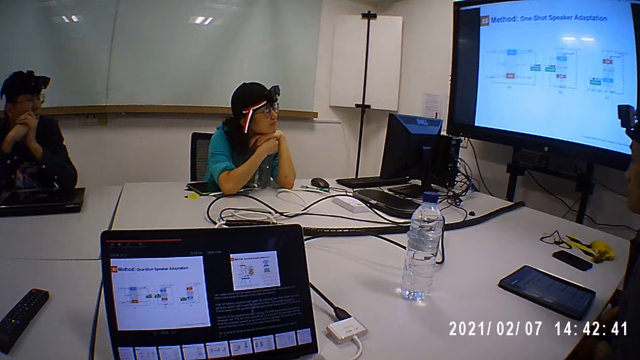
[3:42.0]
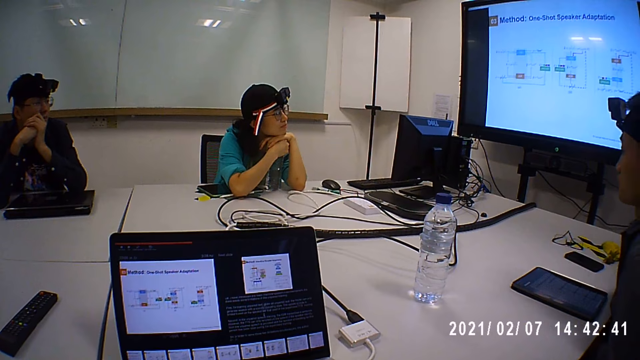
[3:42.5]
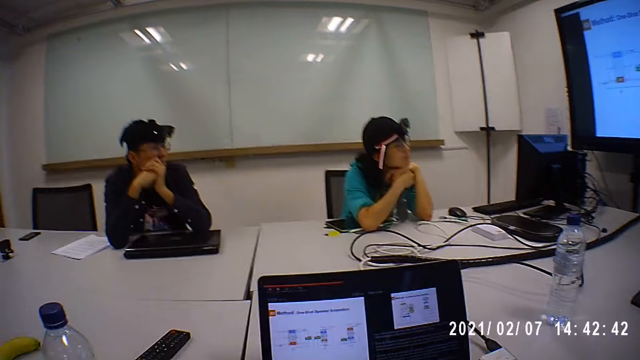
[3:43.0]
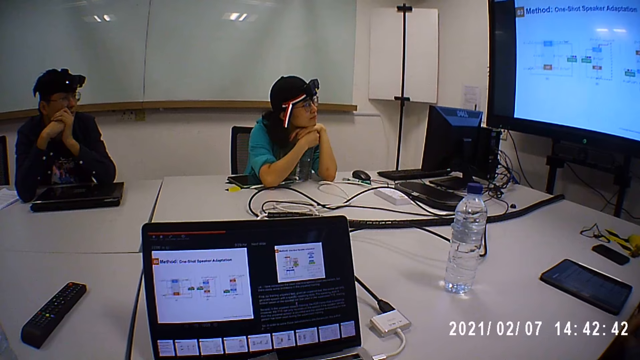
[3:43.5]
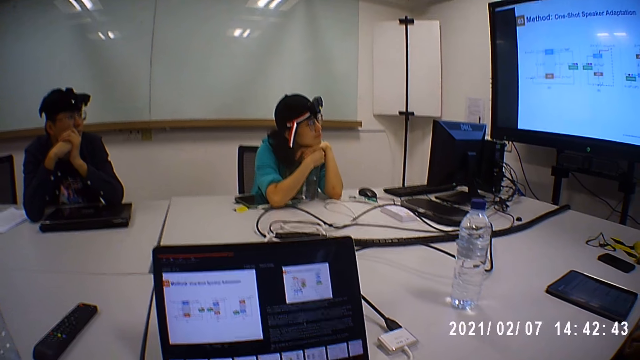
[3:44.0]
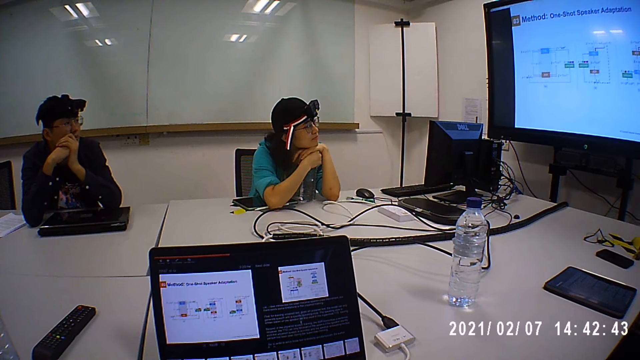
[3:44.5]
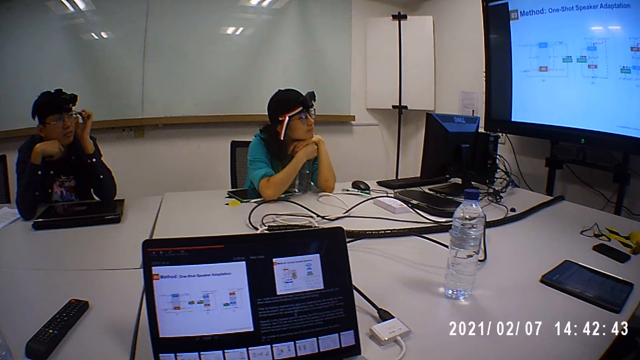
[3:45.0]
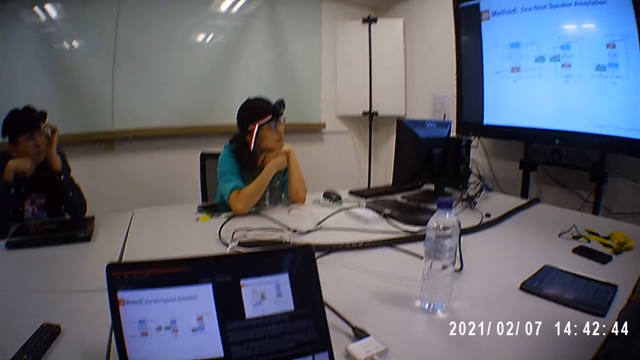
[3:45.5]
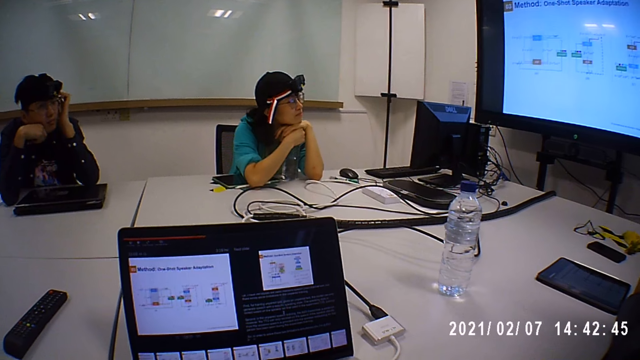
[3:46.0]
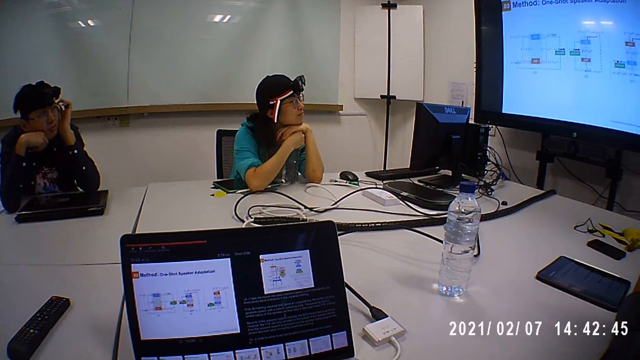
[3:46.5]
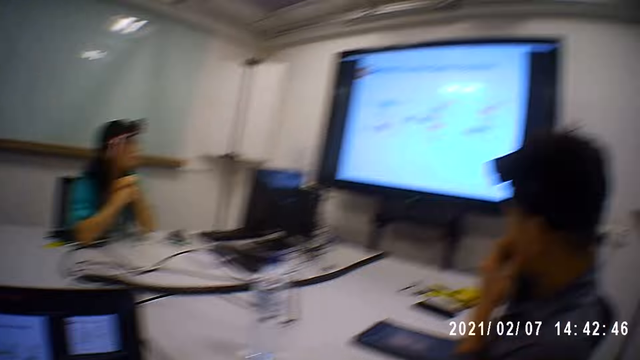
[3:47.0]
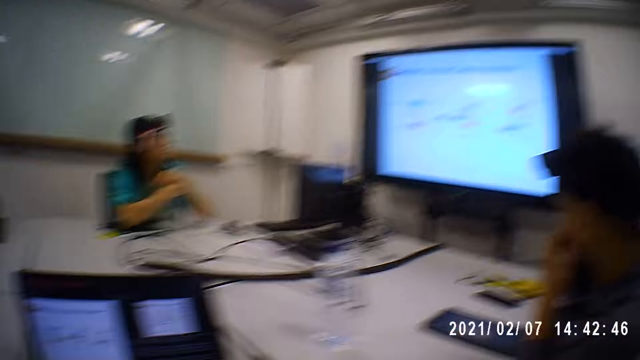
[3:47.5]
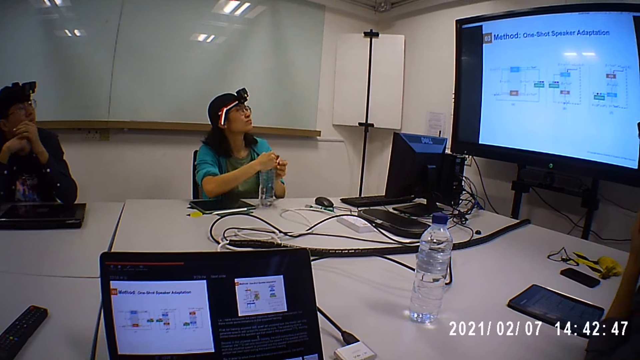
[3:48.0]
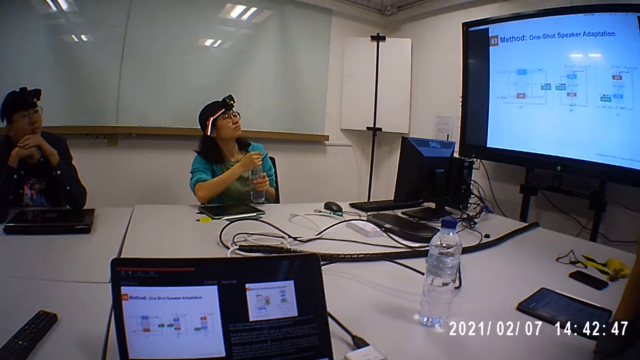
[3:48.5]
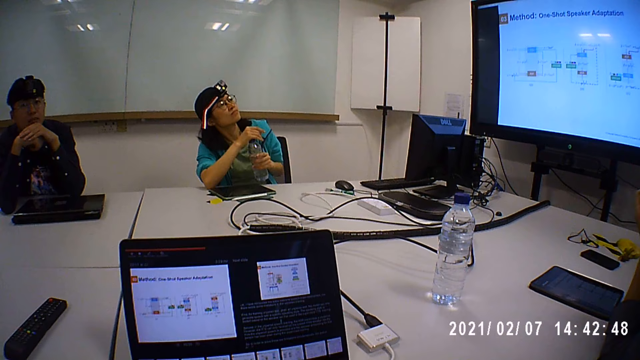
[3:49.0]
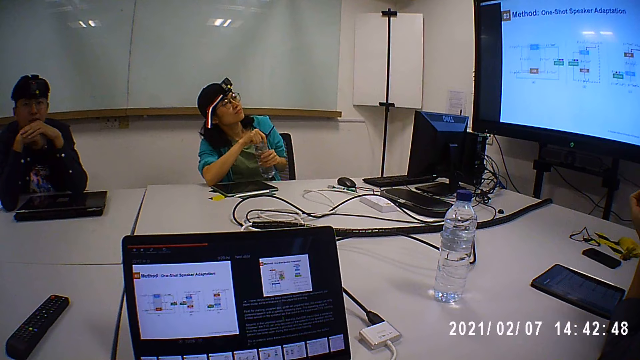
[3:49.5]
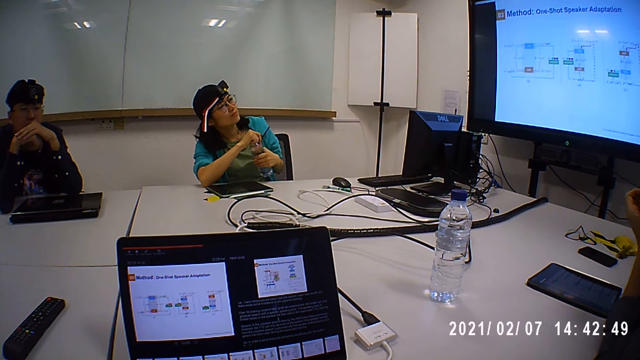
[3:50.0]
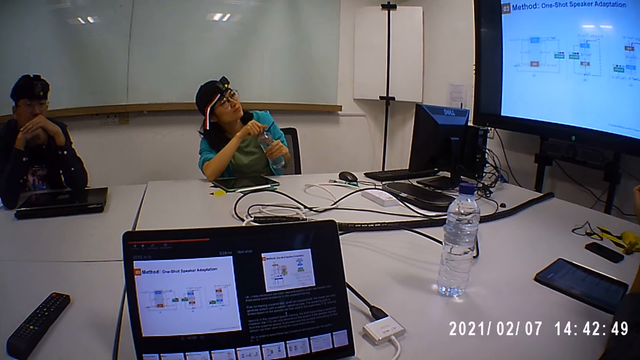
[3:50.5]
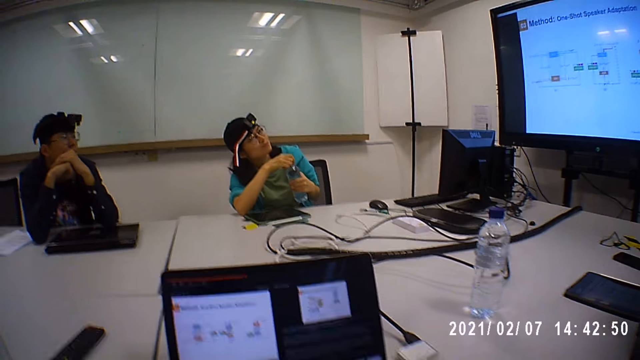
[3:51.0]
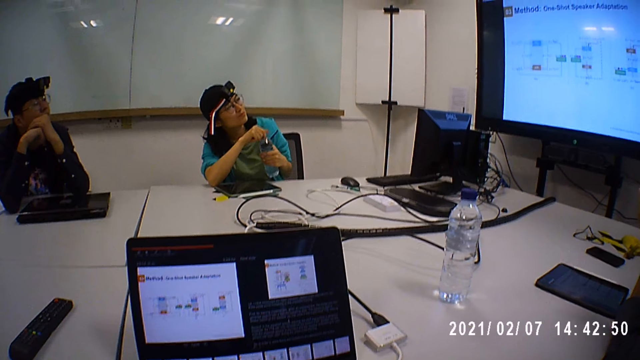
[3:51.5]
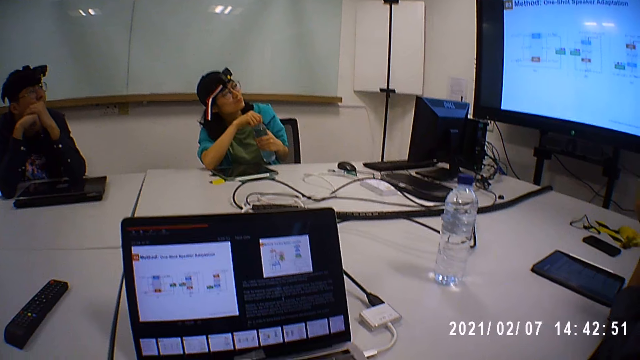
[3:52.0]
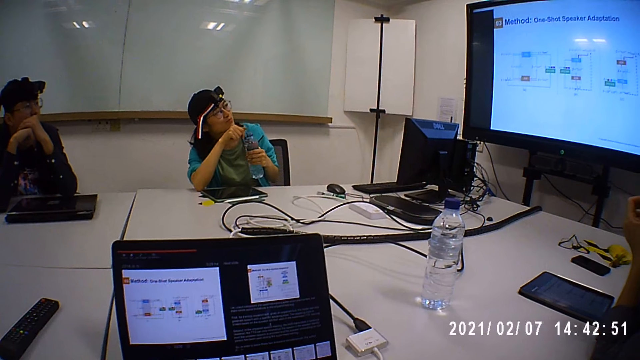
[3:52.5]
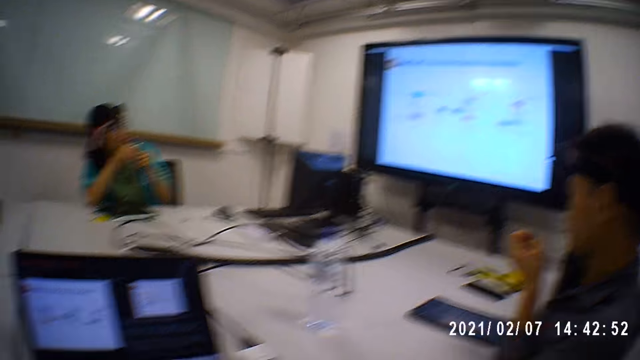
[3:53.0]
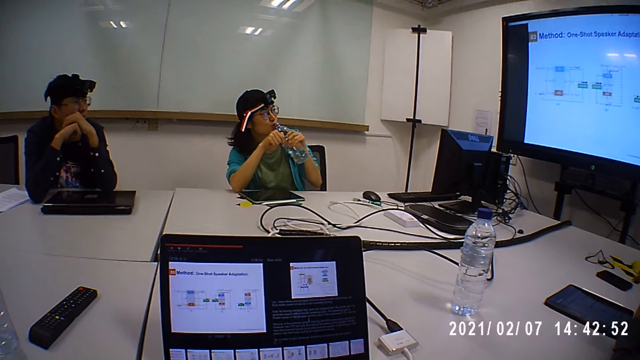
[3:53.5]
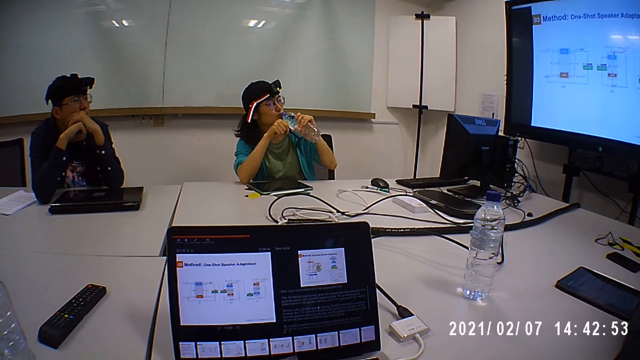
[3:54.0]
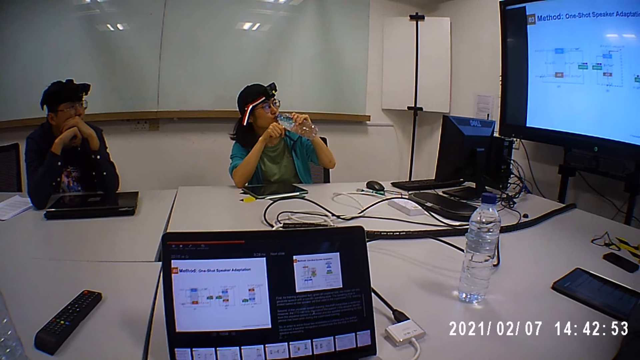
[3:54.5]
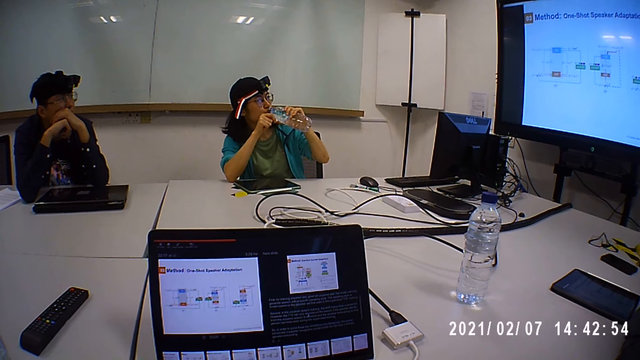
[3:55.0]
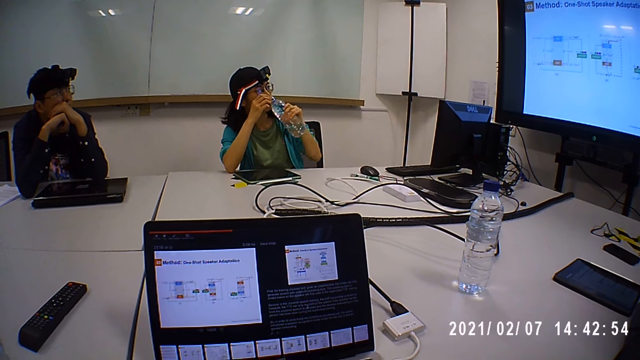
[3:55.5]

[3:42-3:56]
A lady leans on a water bottle on the table. She picks up the bottle on the table, opens the cap on the bottle, and sips from the bottle.

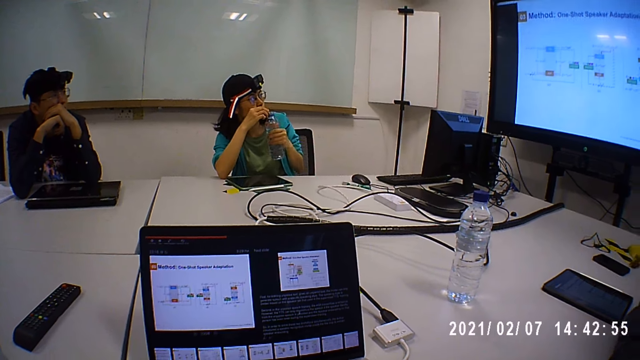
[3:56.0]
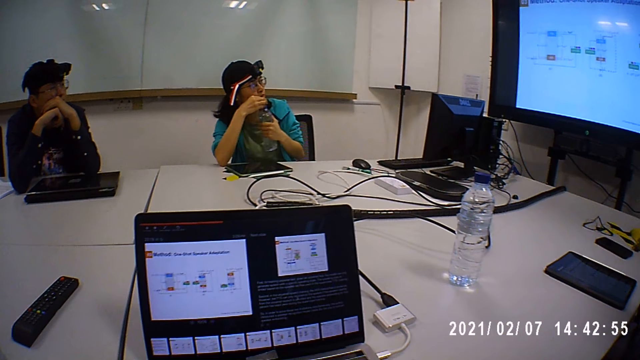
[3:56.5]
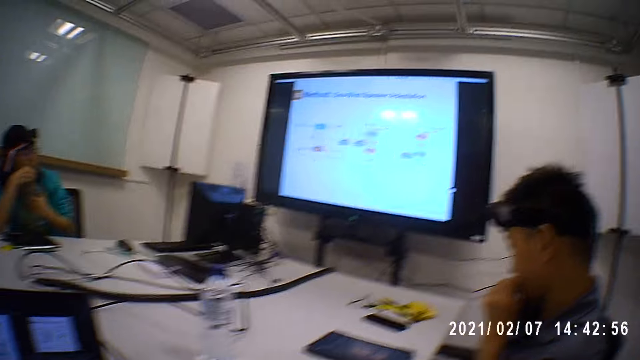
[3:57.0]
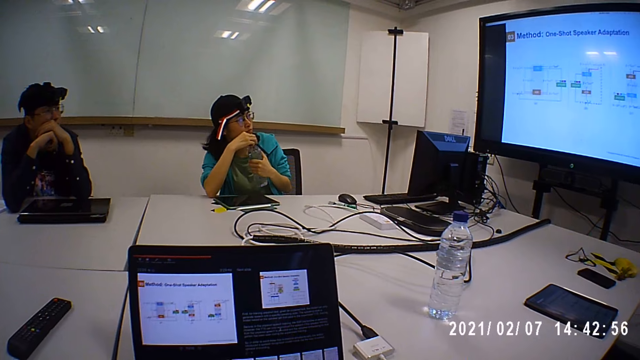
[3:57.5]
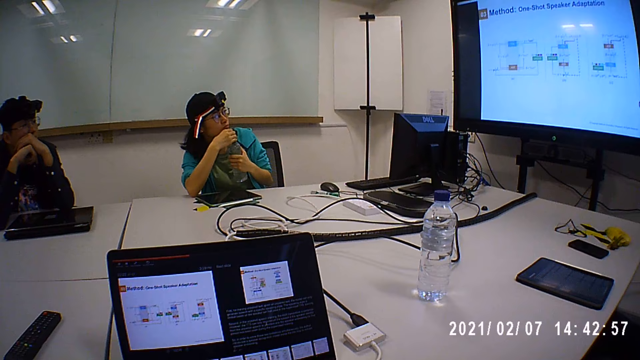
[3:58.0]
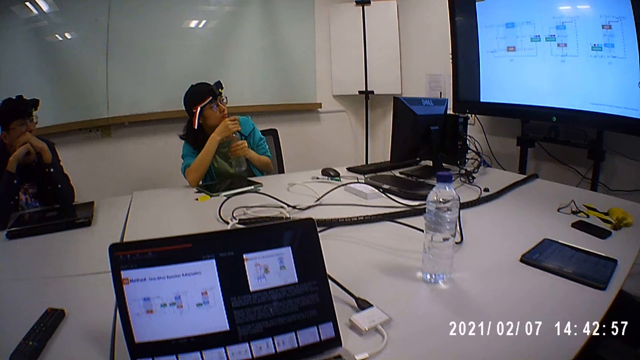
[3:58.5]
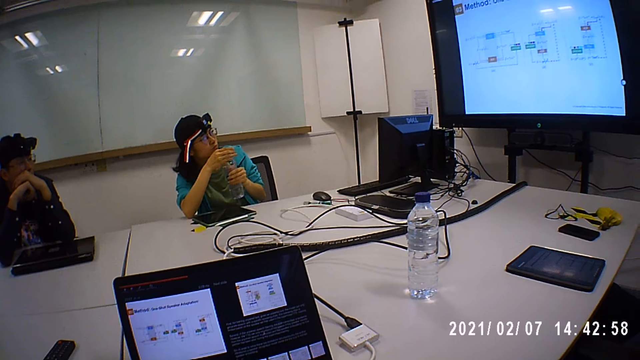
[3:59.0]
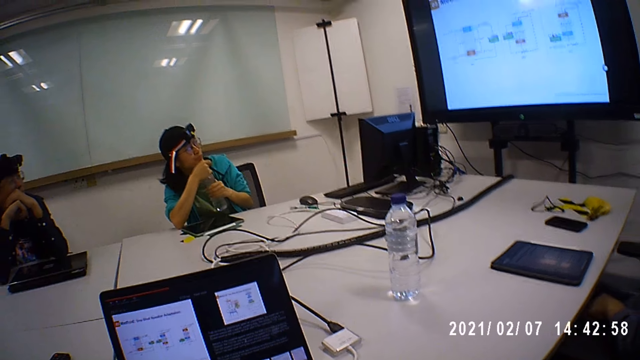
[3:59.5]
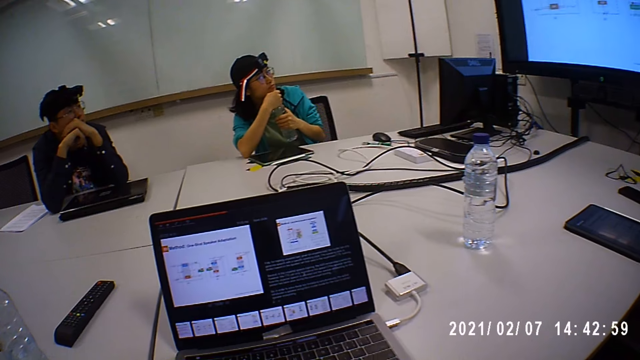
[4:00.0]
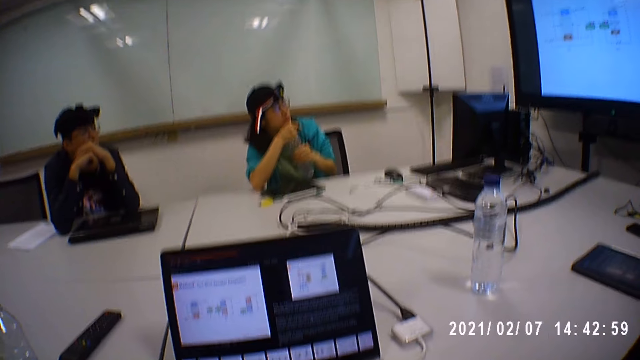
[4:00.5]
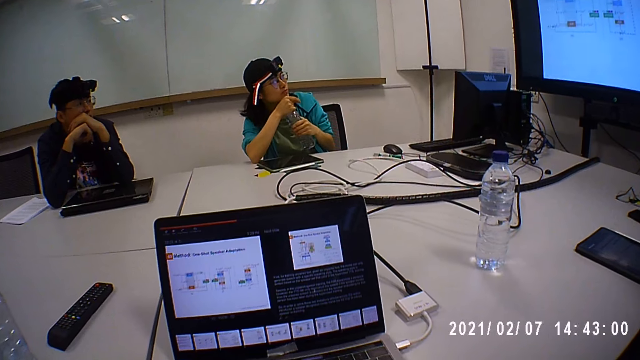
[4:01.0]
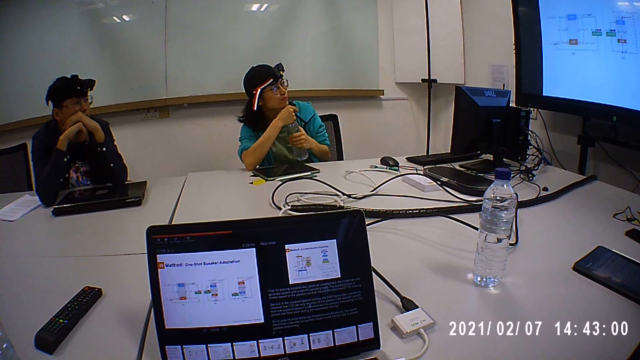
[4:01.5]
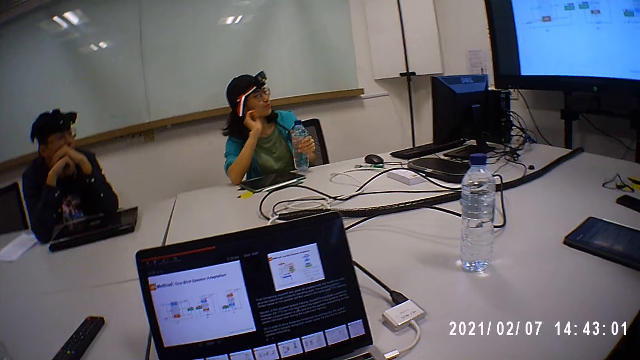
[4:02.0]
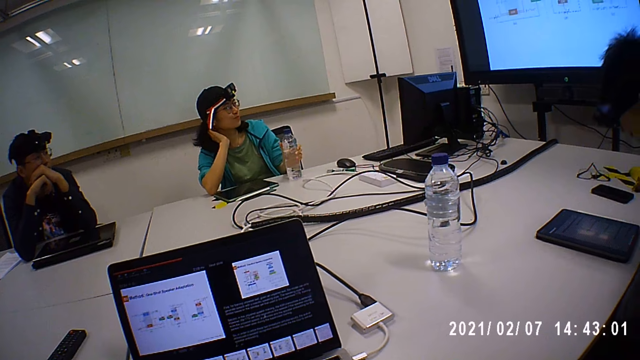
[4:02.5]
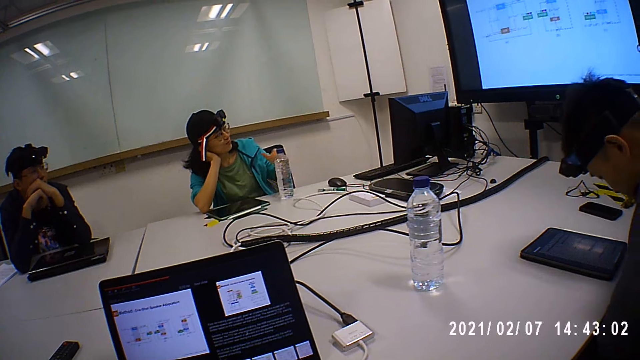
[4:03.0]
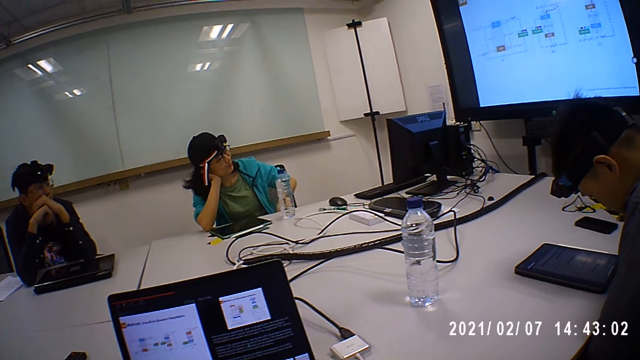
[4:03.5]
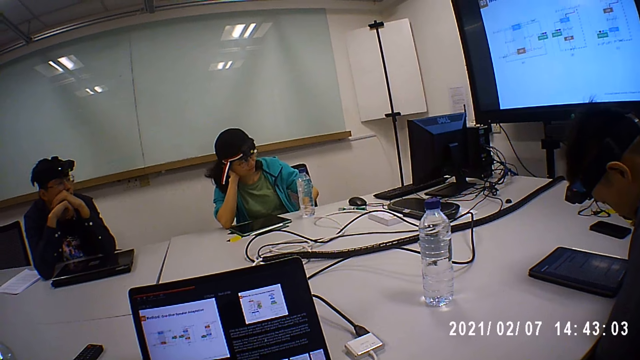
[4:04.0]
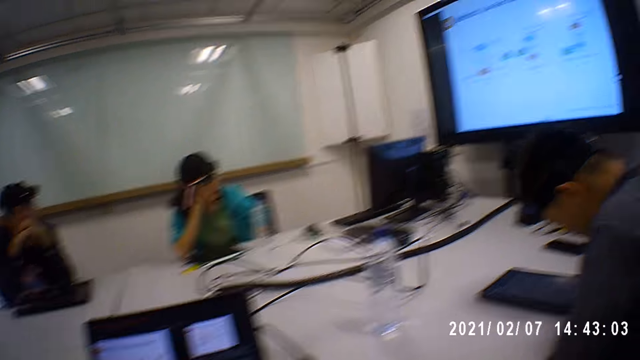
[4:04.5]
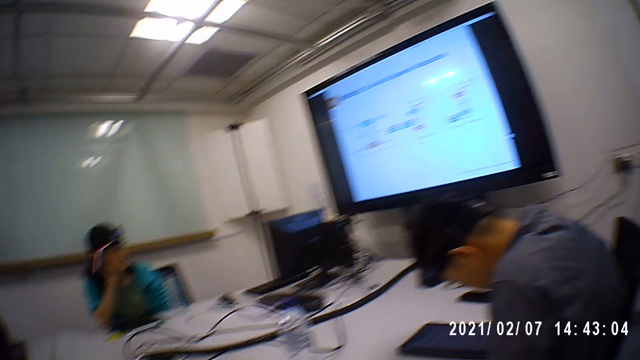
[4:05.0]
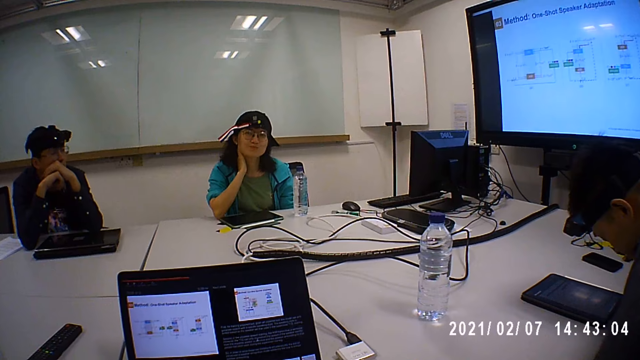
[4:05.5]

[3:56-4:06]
A lady twists a cap on the water bottle and puts the bottle on the table.
